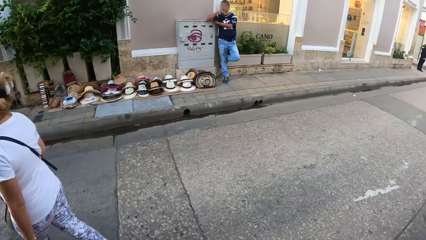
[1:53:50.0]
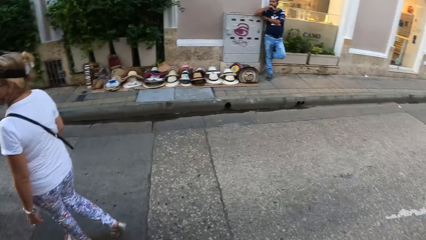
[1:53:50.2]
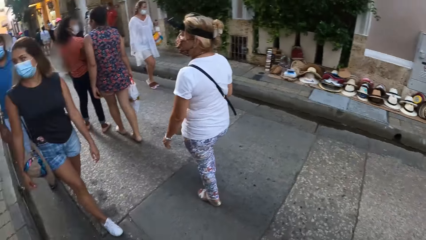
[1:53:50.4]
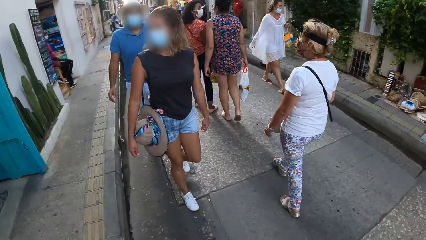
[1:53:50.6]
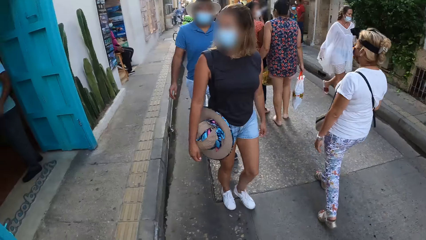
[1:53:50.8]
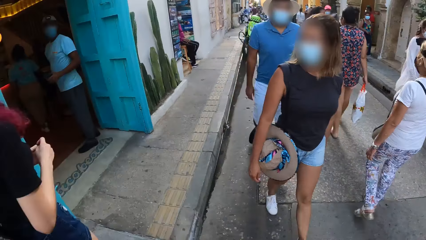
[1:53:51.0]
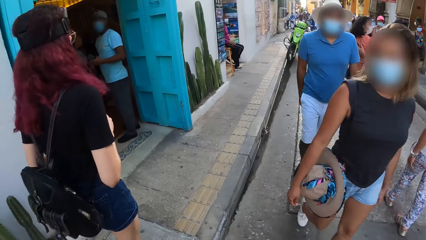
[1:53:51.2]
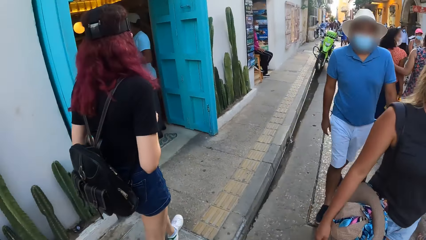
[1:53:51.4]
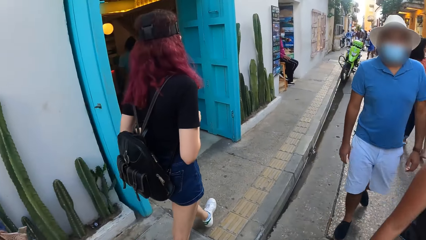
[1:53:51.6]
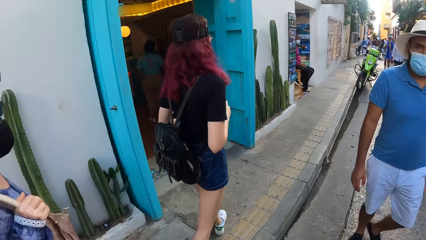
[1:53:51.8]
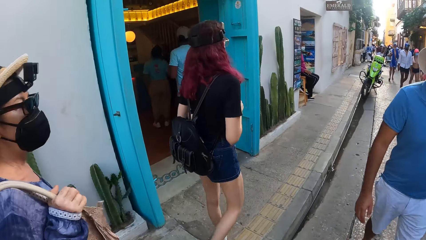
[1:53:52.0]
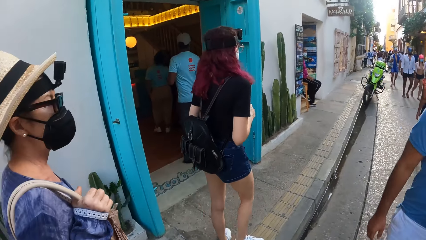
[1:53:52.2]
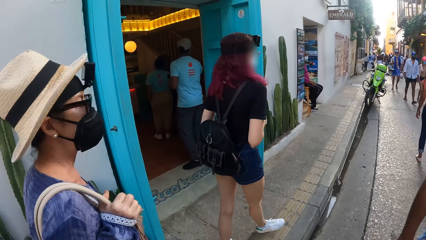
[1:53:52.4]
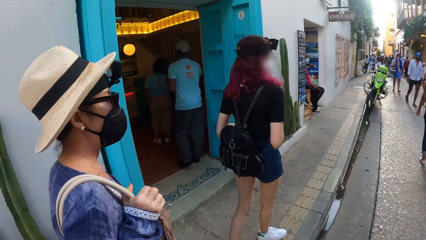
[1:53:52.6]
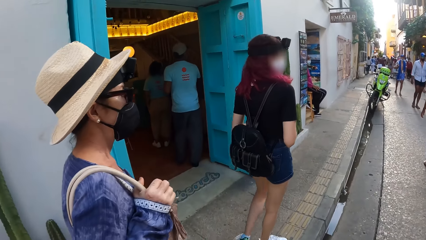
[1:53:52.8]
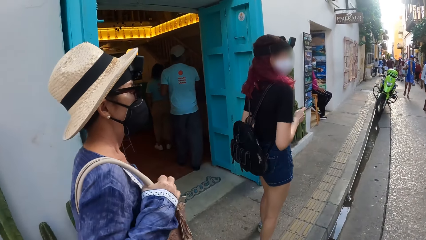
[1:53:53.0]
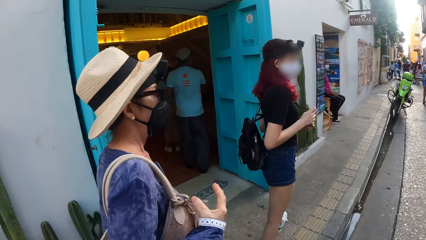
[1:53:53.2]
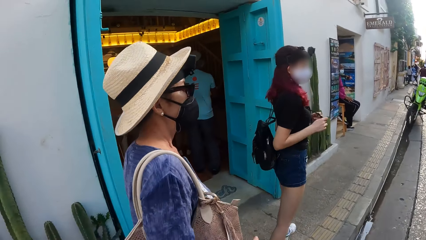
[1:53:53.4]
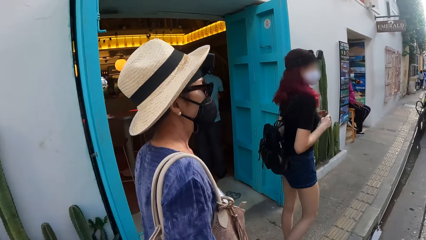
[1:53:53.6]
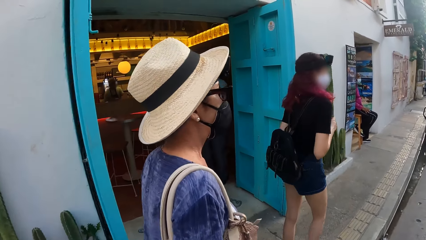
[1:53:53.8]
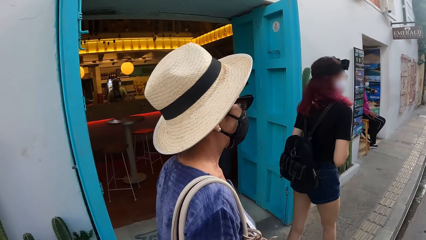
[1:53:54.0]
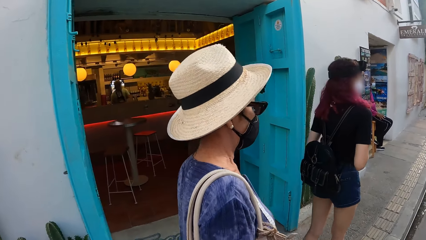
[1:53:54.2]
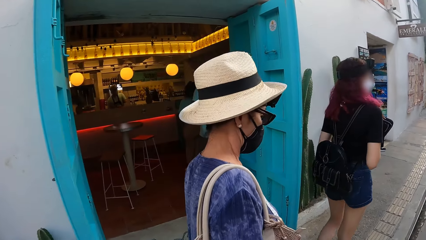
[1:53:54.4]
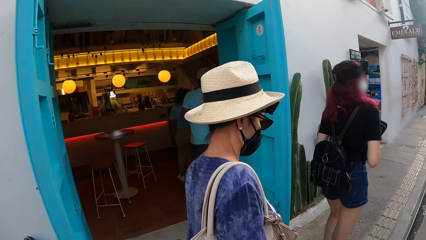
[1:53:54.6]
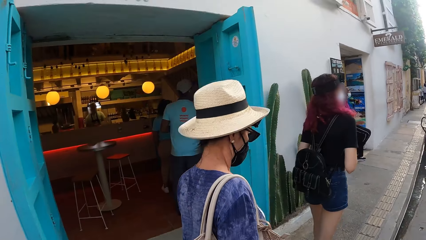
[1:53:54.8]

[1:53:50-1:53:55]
A woman walks across the road.

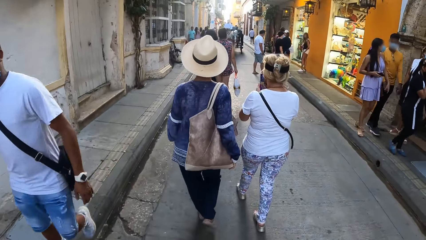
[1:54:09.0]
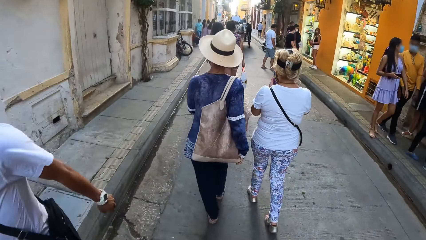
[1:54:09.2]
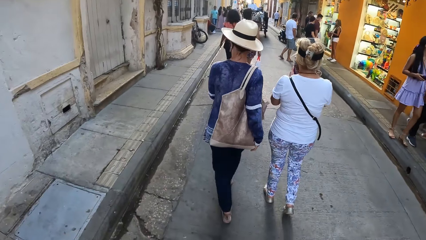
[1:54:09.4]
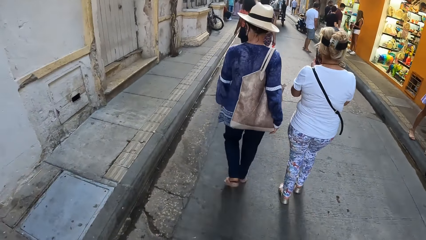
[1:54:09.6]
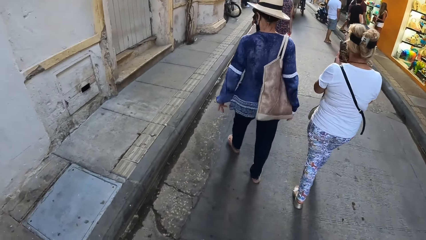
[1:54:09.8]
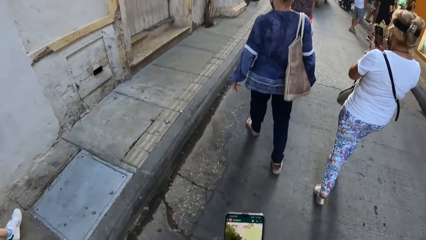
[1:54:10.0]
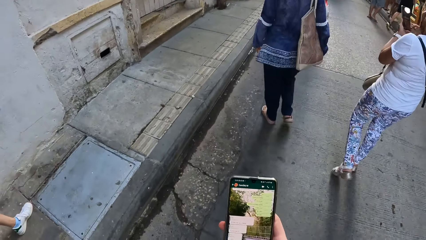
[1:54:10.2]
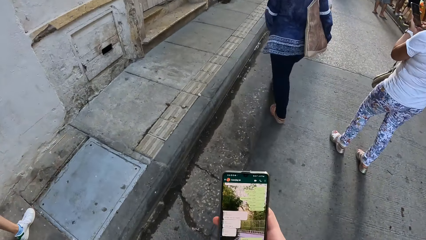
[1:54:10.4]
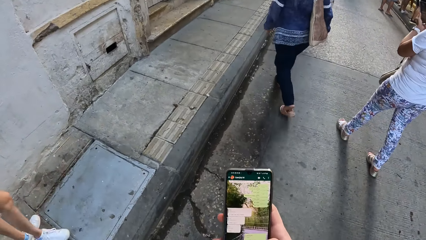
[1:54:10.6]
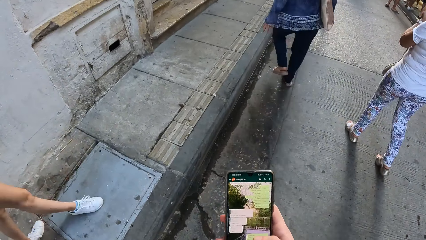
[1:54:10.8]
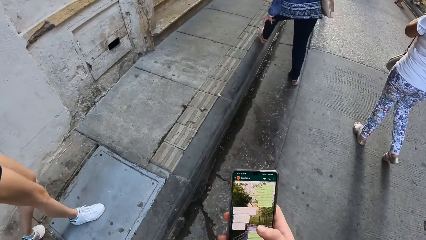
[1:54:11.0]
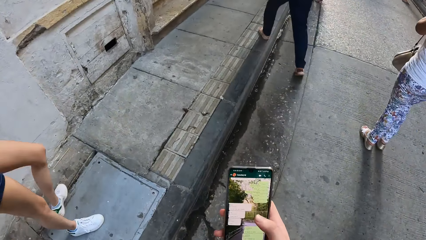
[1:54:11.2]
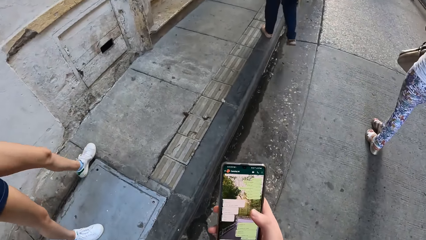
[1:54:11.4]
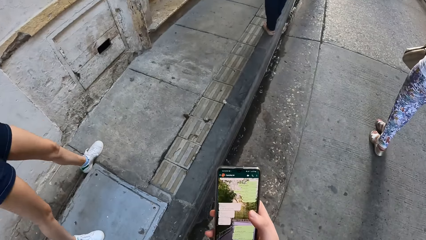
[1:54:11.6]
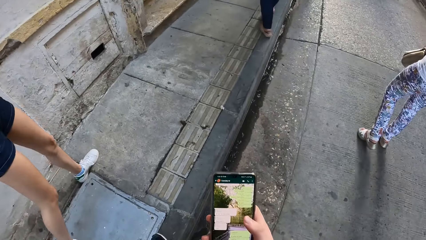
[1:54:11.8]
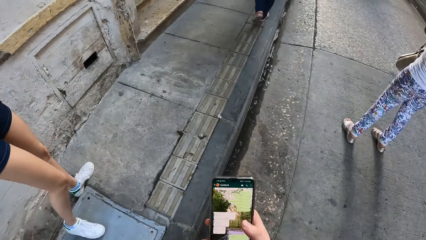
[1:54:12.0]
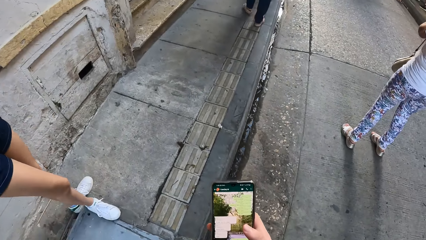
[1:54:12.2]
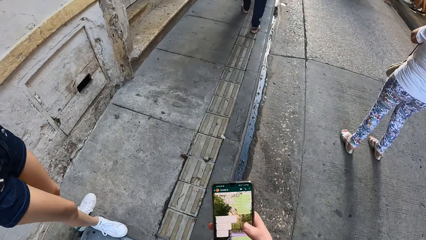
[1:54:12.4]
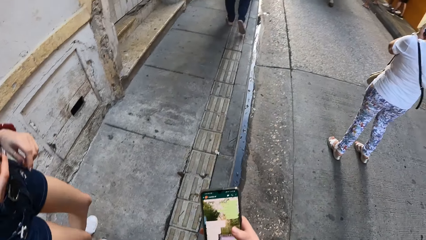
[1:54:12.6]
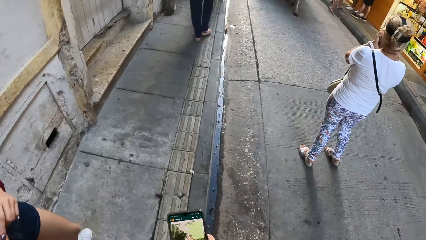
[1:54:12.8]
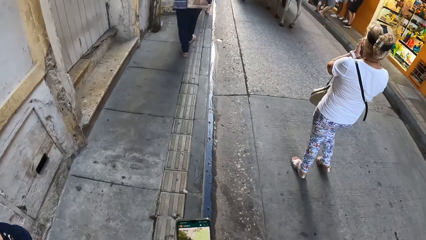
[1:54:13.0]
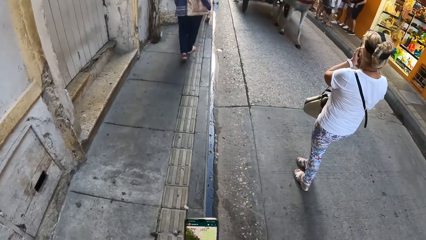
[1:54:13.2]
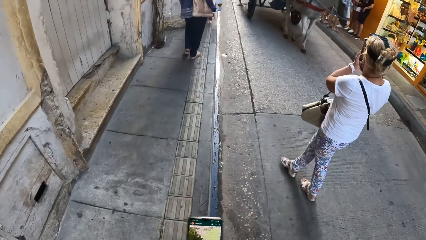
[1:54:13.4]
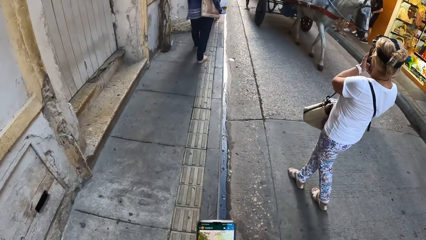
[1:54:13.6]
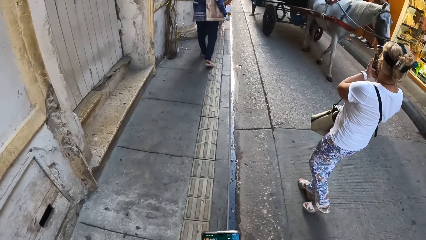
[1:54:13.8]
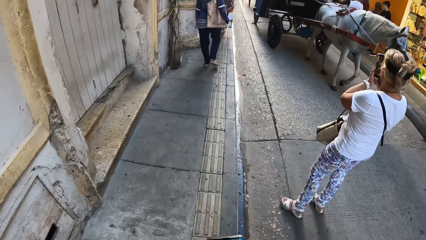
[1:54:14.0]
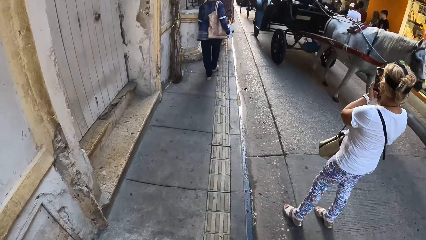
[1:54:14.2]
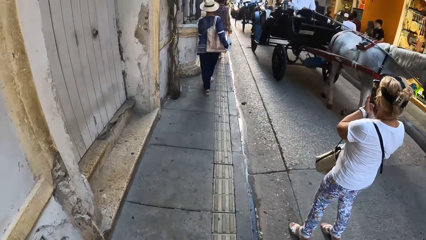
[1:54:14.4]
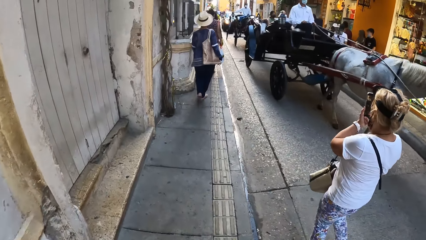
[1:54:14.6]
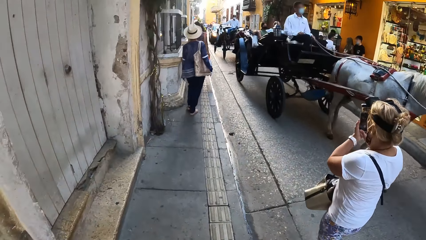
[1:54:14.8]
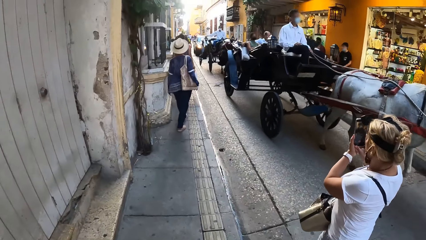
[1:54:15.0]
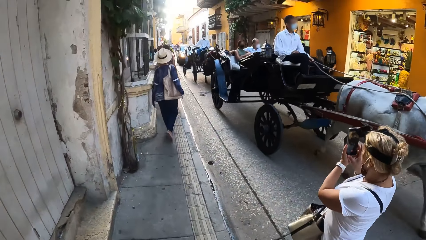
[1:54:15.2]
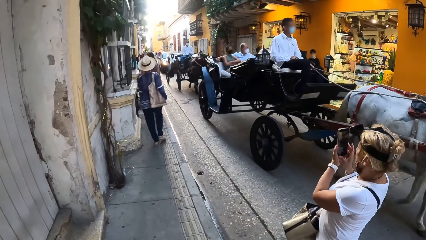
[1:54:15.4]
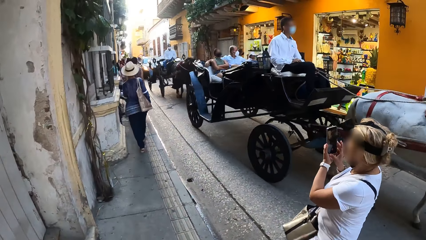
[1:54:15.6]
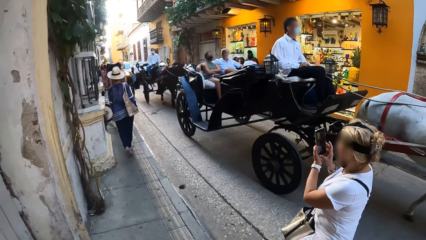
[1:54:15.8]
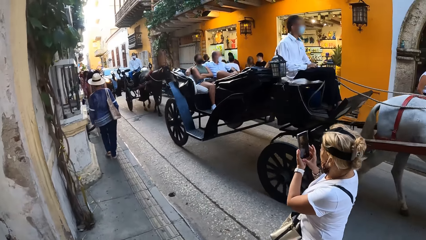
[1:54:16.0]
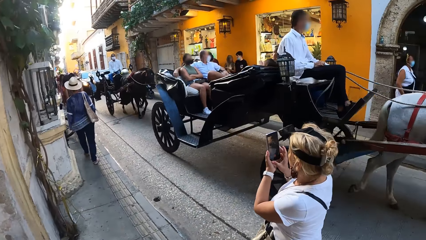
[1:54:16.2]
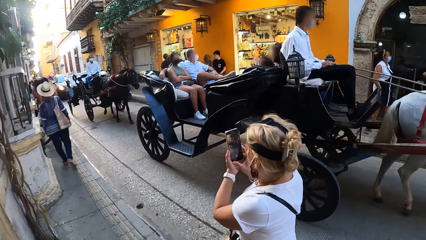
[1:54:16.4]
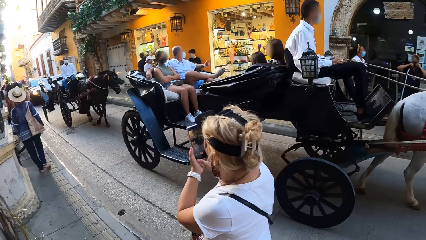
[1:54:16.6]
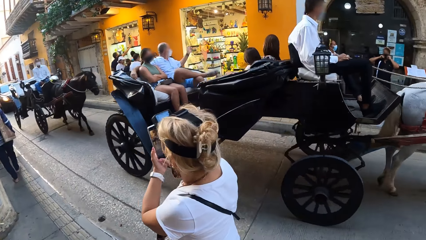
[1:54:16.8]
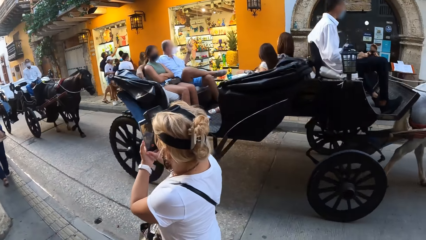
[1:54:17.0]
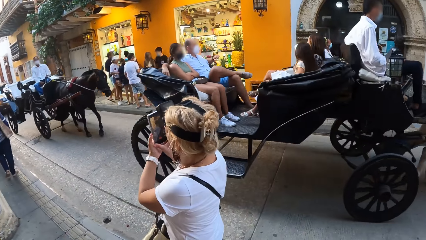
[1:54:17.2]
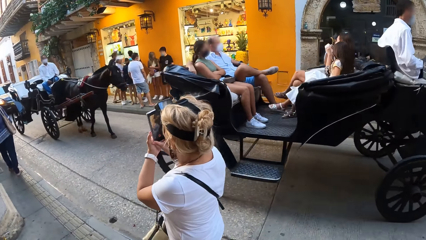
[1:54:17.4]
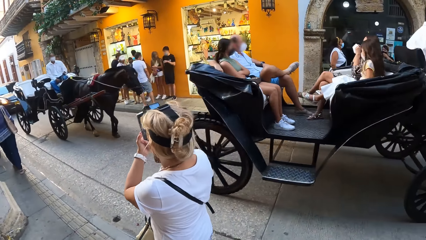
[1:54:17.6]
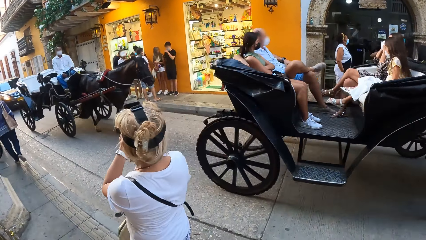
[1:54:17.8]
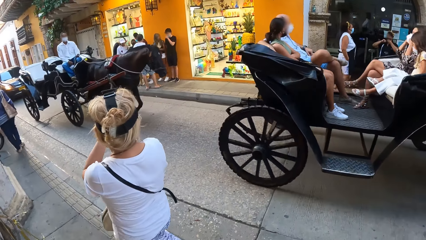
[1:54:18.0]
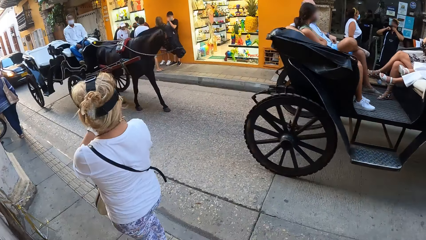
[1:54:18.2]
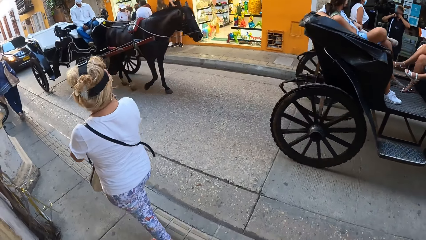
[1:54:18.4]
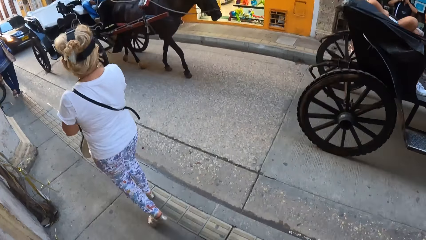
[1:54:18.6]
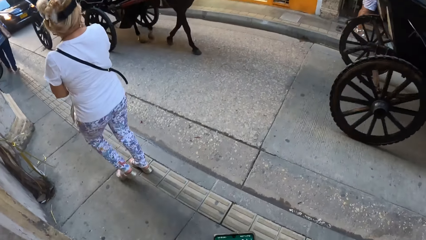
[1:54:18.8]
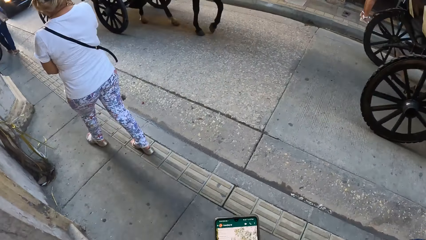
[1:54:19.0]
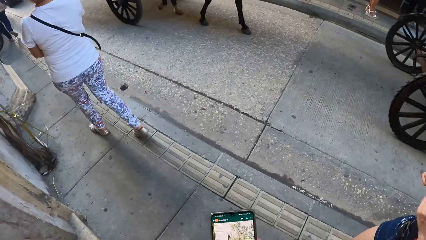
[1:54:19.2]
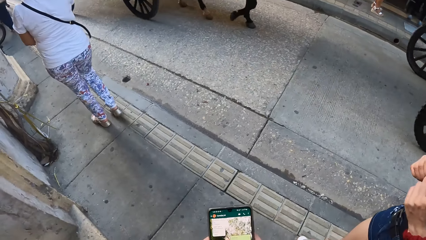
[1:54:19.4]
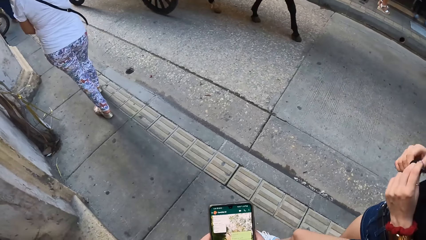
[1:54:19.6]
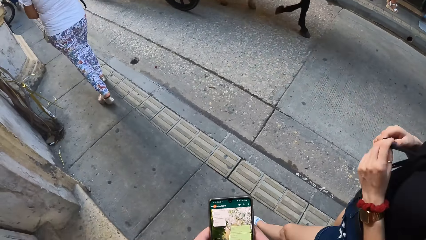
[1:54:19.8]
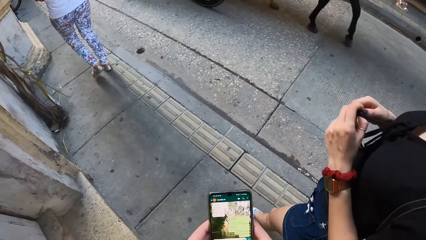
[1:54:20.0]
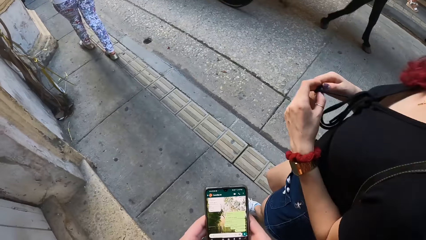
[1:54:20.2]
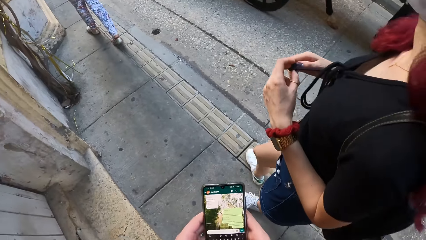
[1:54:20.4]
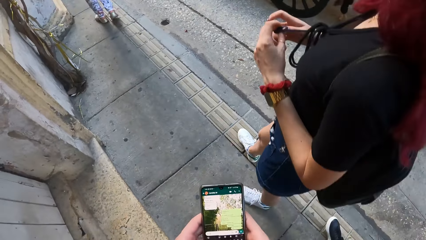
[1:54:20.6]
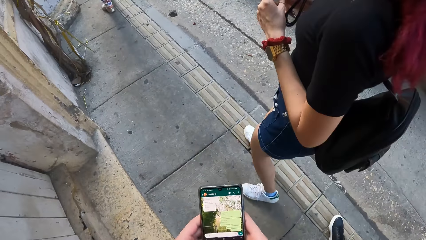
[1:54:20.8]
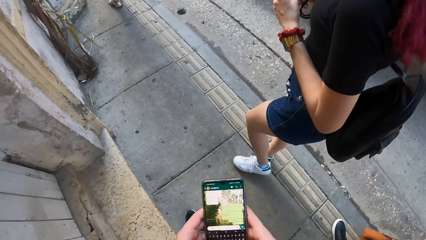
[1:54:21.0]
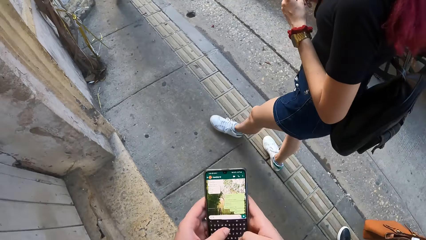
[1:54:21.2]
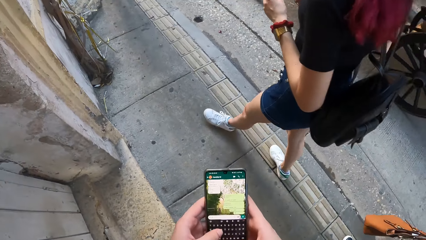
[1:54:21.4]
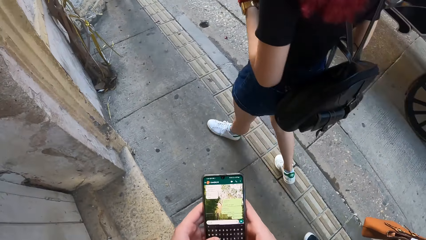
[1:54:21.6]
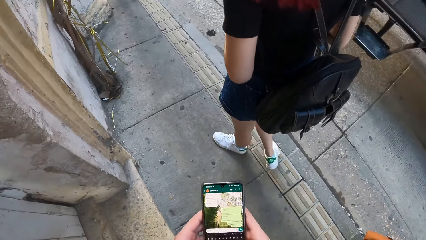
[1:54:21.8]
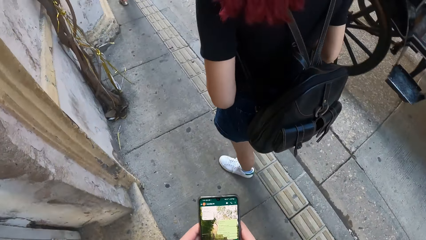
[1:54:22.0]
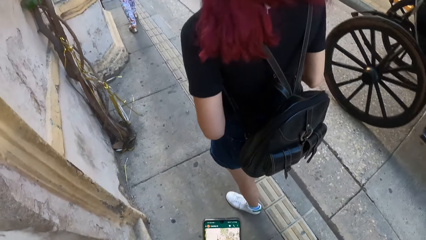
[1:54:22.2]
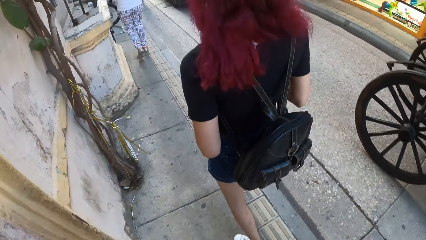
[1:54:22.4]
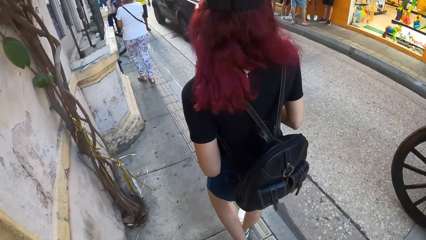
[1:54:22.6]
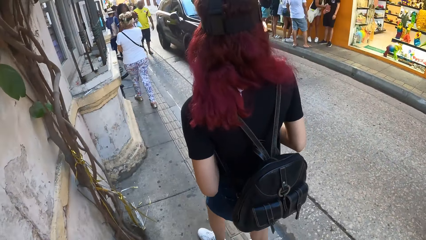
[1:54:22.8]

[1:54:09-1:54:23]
The camera wearer operates the phone with his right hand. The woman takes pictures with a phone. The carriage with passengers passes beside the camera wearer on the road. The woman walks on the side path beside the road. The camera wearer operates the phone with both hands.
